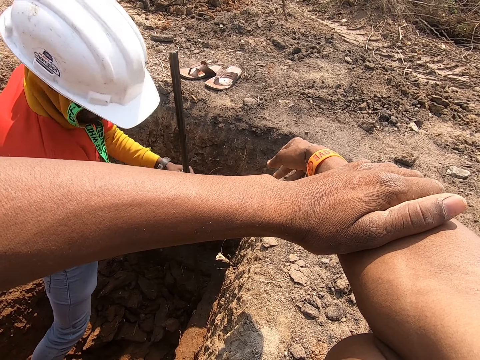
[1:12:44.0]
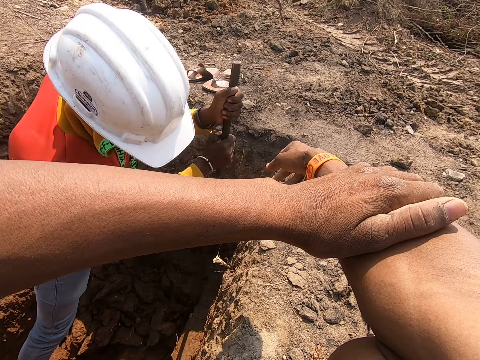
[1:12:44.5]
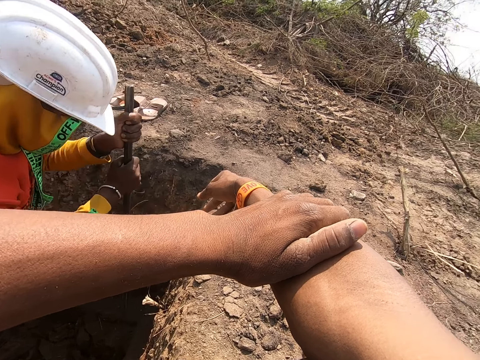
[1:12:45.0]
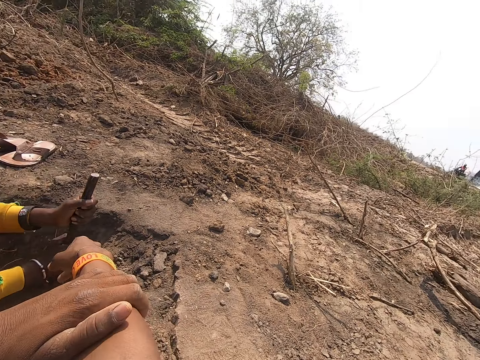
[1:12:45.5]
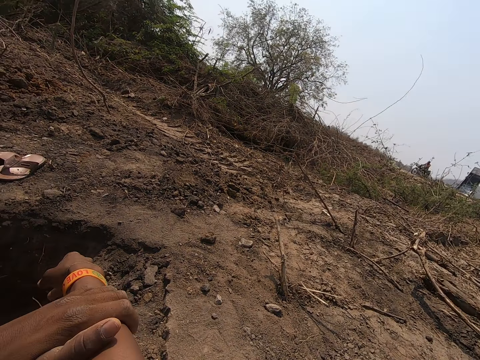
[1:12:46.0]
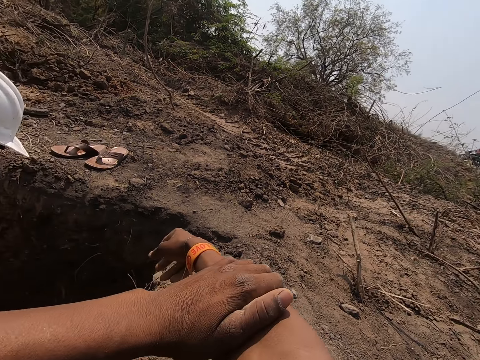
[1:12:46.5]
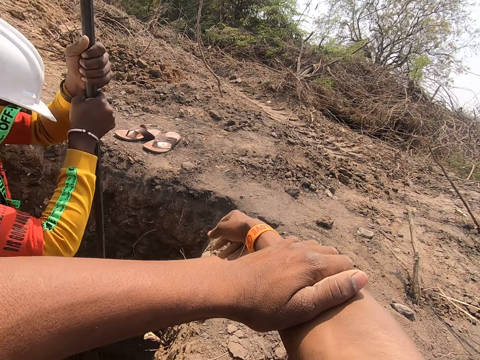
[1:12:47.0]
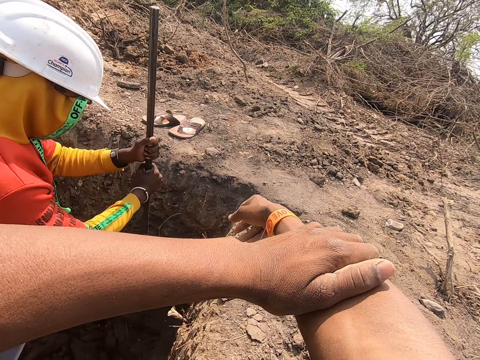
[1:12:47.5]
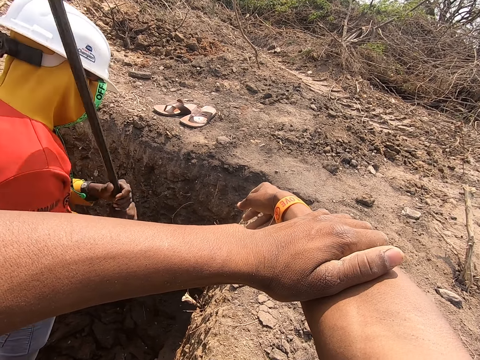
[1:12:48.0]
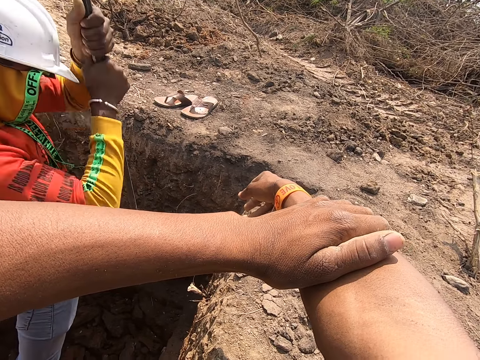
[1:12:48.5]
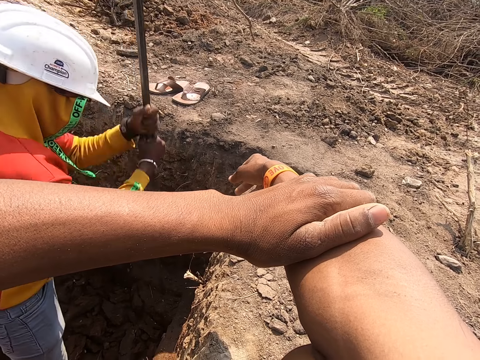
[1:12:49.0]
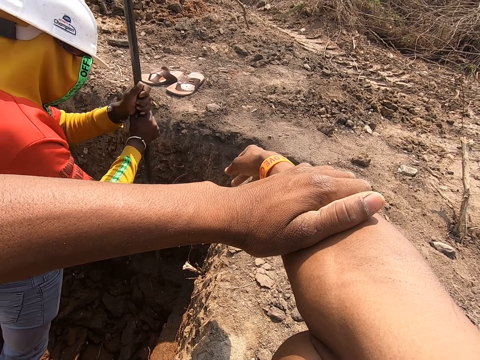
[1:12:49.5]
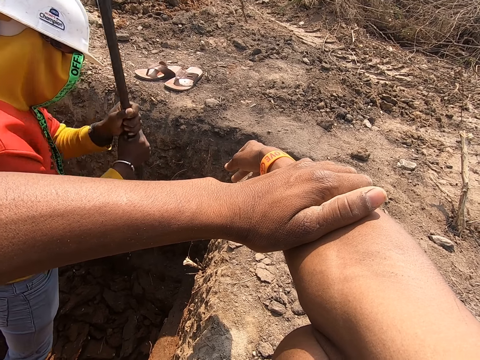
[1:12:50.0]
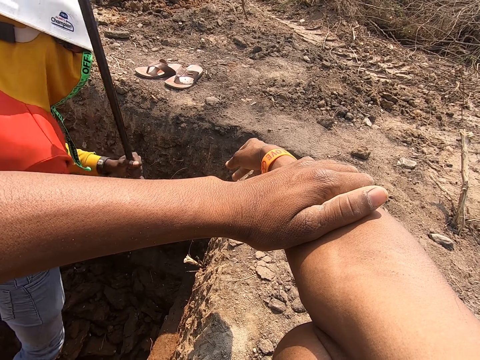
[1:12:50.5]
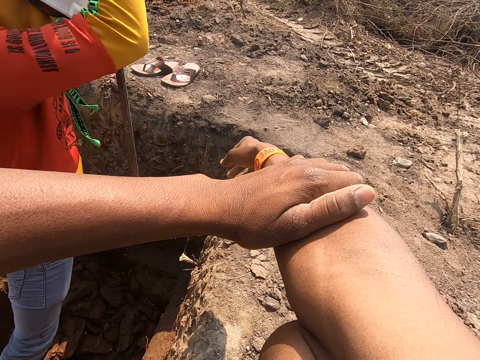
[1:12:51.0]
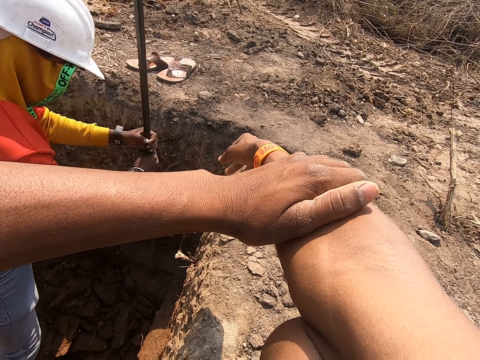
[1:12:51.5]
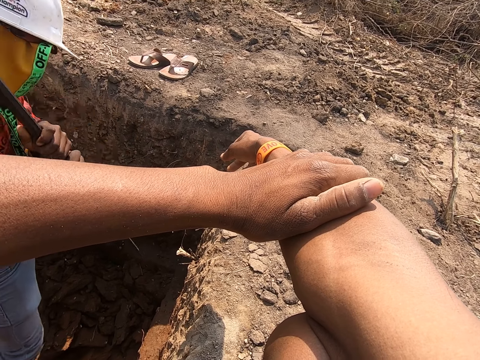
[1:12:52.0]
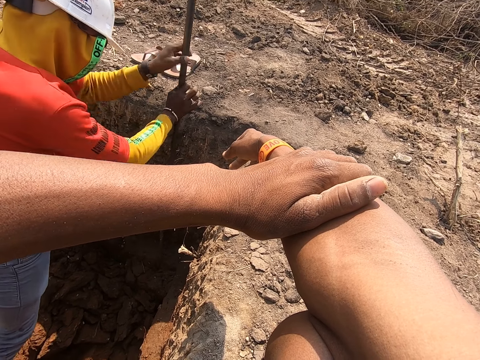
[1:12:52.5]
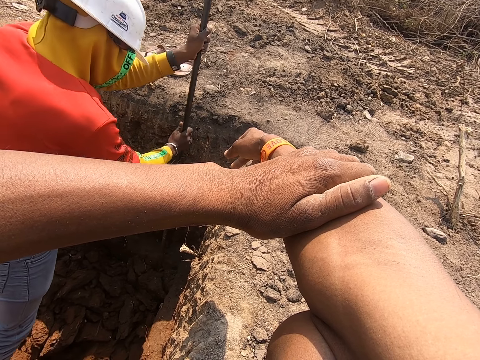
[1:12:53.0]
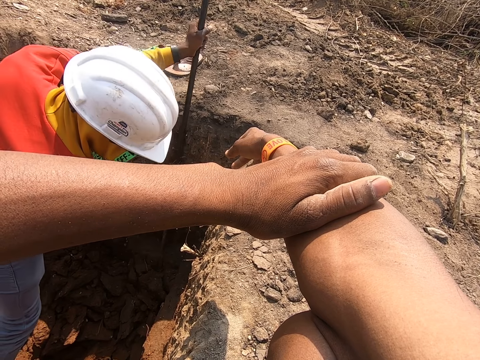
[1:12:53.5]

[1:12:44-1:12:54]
The camera wearer looks around. They stare at a man.

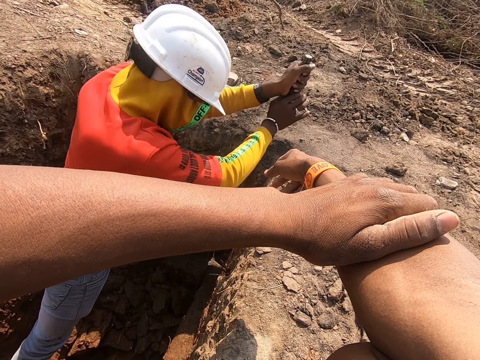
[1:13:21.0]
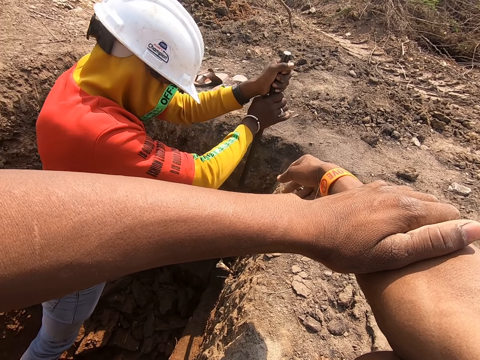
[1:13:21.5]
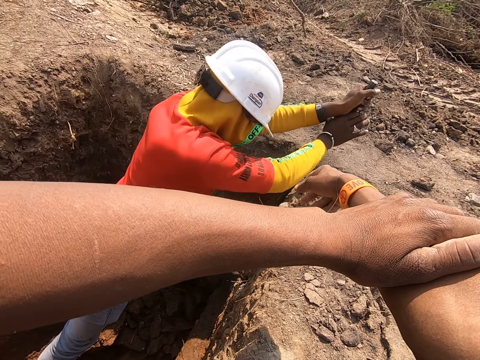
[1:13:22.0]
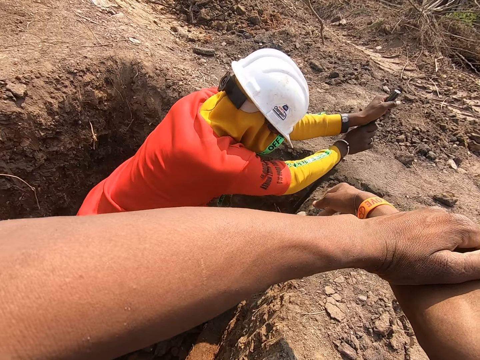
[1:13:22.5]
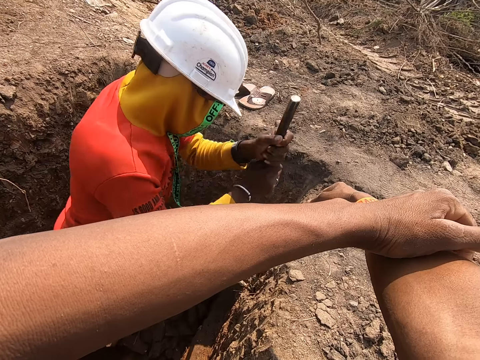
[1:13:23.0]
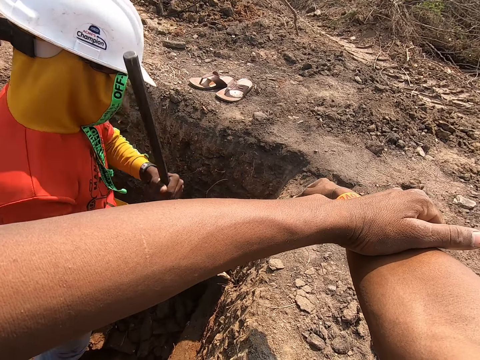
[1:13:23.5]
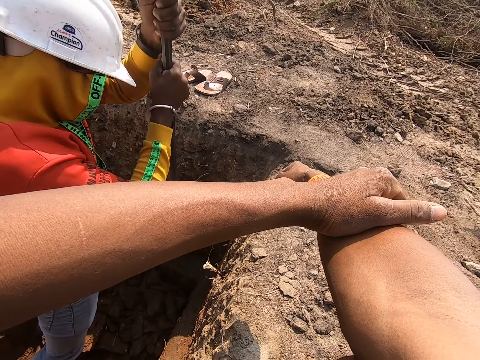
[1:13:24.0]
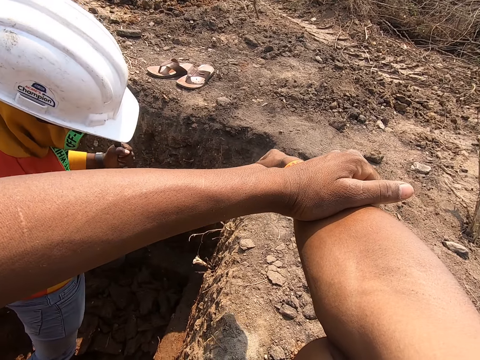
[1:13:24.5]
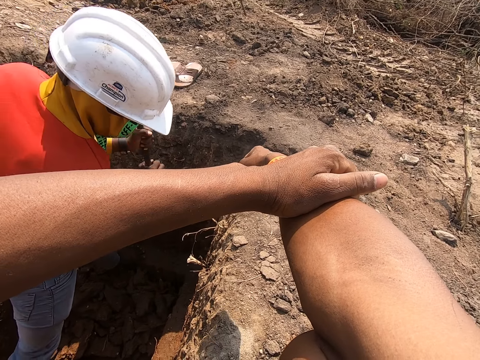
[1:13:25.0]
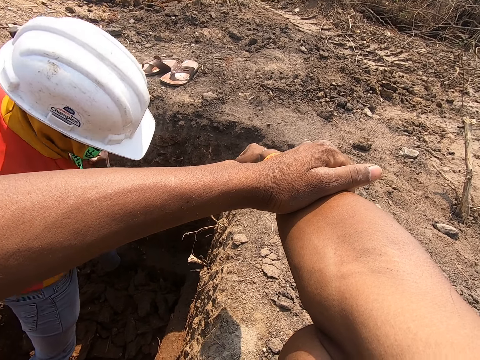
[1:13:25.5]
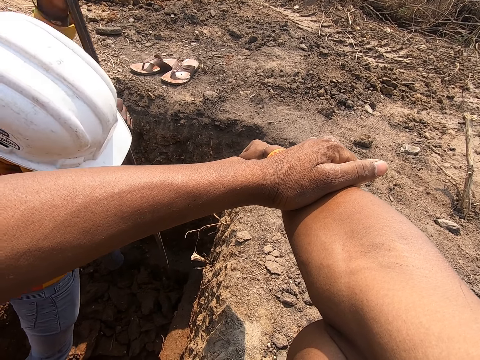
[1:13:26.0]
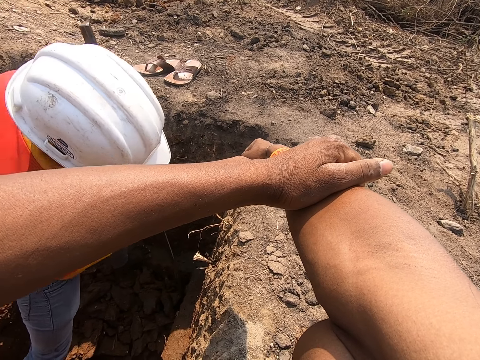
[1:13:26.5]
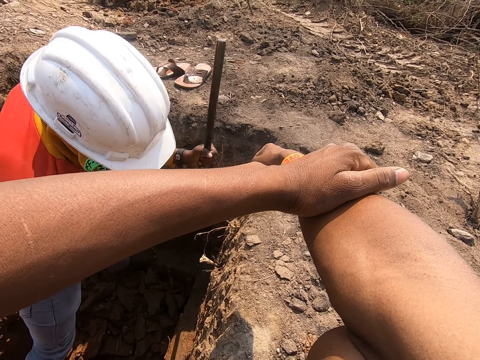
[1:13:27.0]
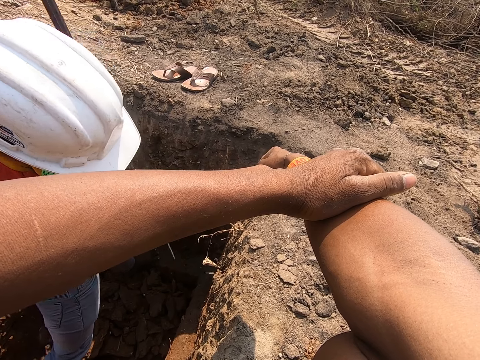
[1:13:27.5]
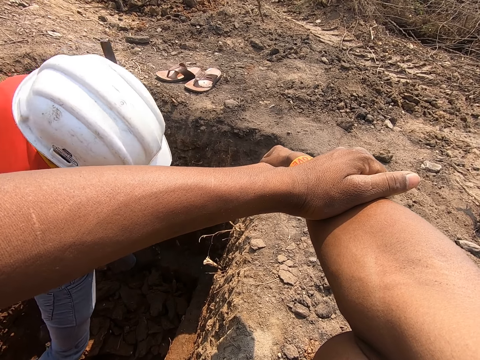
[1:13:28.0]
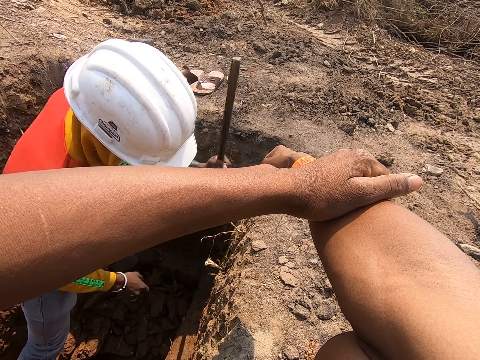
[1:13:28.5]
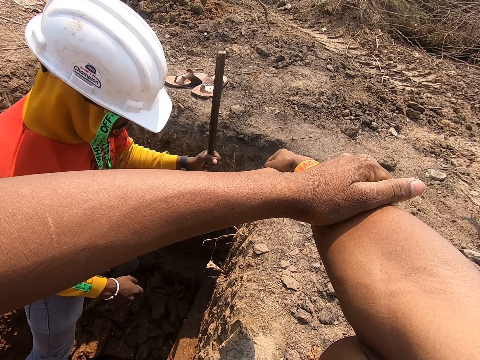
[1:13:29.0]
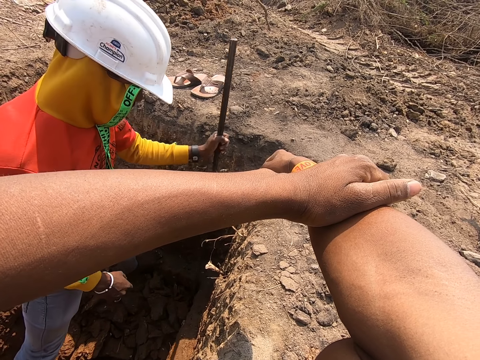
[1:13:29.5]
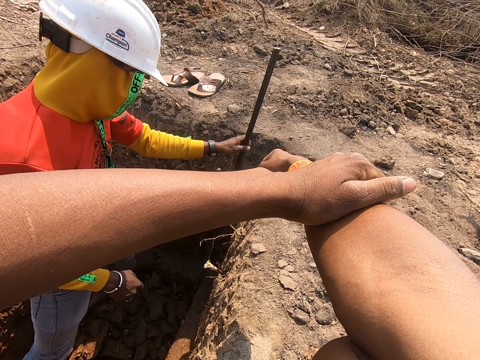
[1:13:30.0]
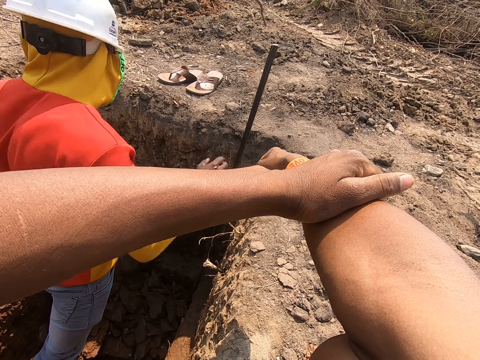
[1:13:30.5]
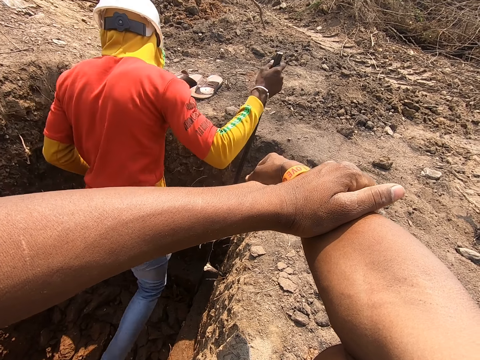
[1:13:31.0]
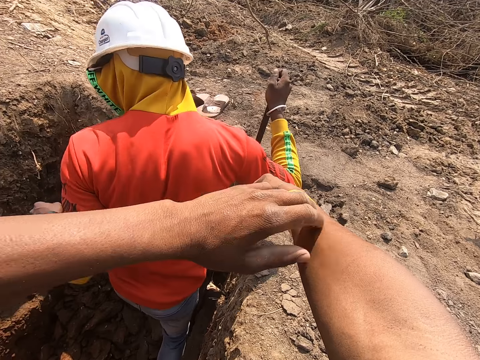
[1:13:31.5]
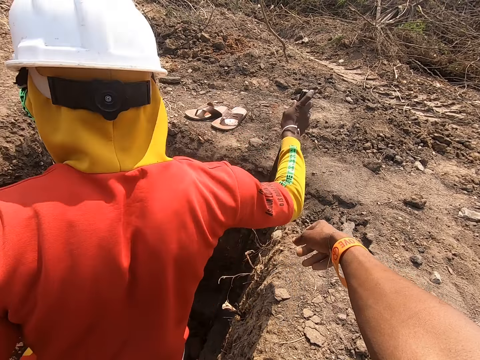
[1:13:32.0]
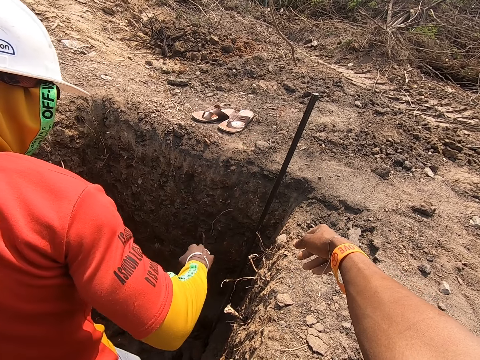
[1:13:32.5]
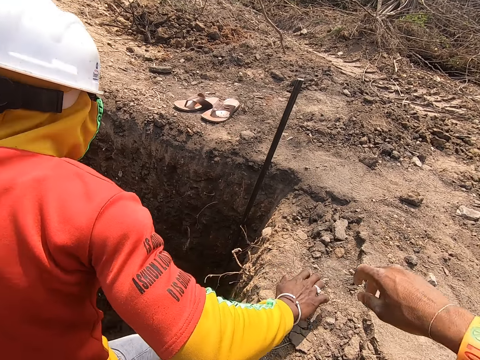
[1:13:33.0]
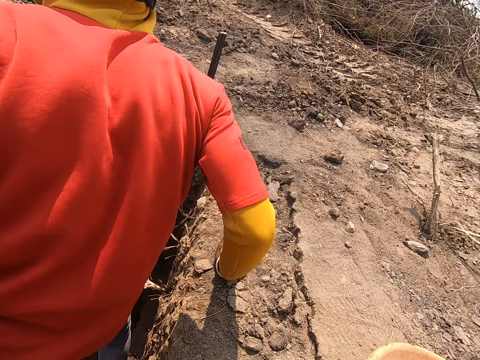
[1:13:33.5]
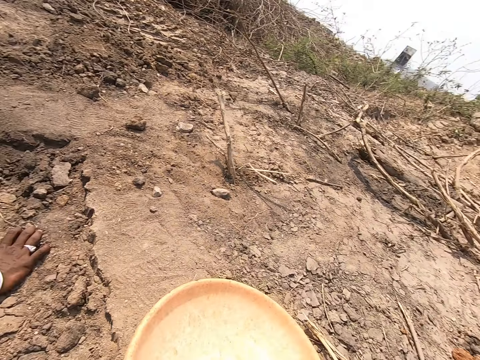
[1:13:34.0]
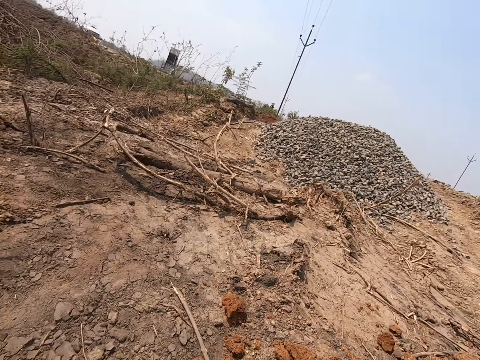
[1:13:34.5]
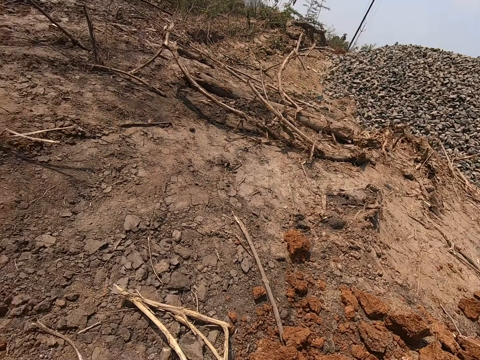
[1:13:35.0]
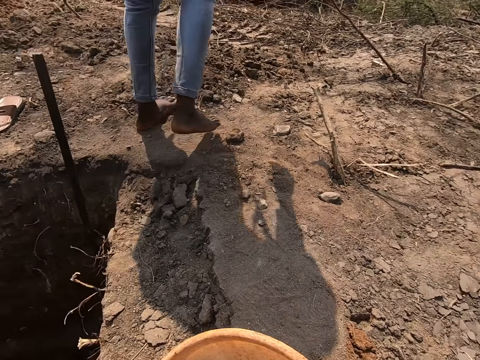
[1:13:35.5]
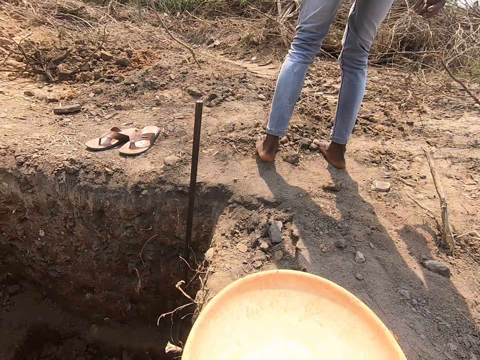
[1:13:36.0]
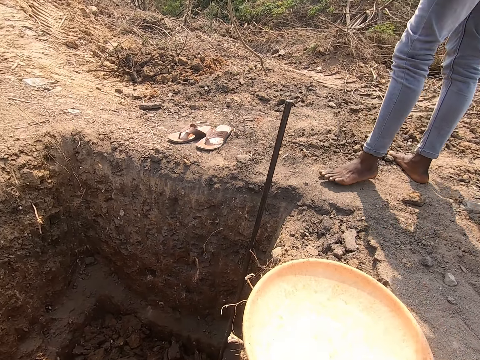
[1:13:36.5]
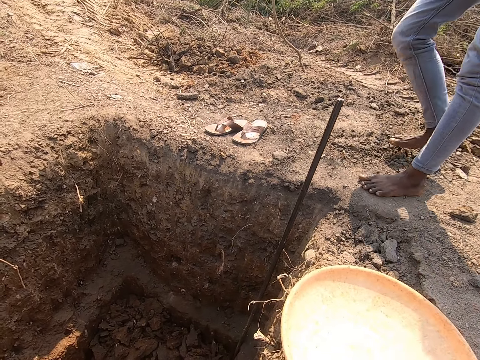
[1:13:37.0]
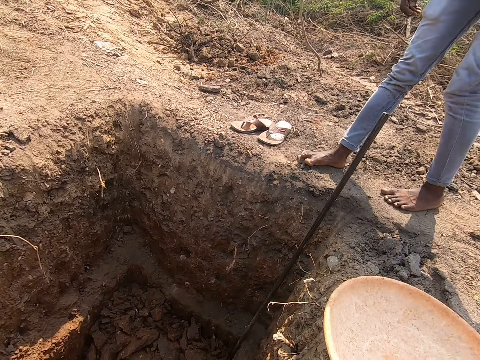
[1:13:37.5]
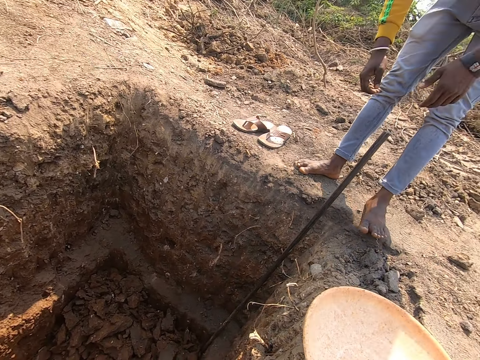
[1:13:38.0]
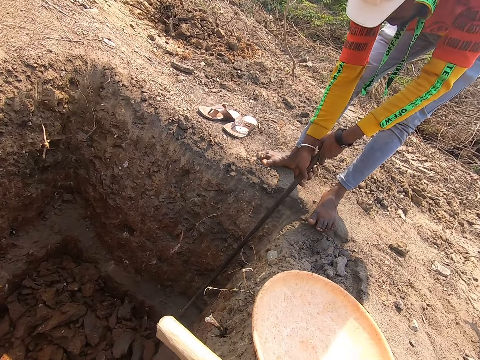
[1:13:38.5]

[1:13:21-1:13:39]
The camera wearer looks around. He stares at a man. The man drops the metal rod in the ground with his left hand. The man touches the metal rod in the ground with his right hand. The man climbs out of the hole. The camera wearer looks around. He moves a bowl on the ground with his right hand.
